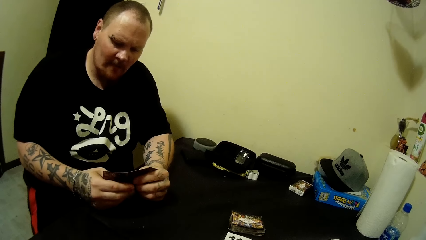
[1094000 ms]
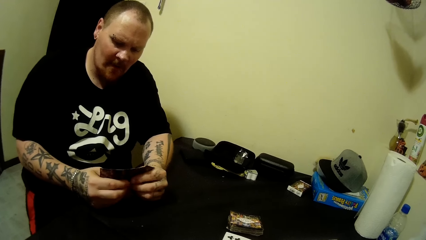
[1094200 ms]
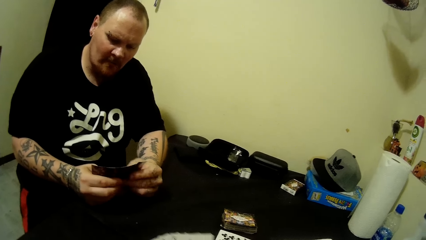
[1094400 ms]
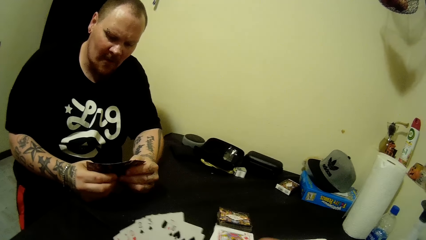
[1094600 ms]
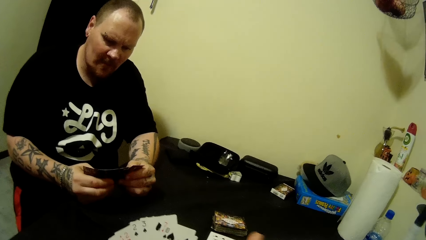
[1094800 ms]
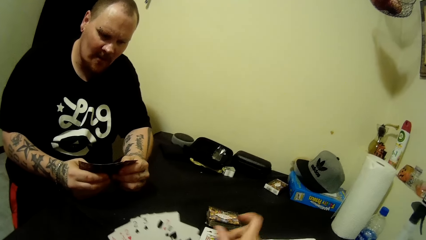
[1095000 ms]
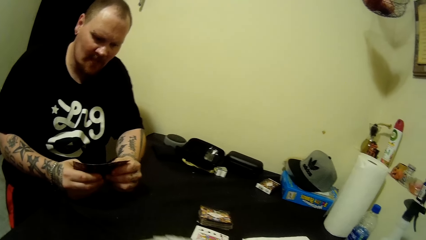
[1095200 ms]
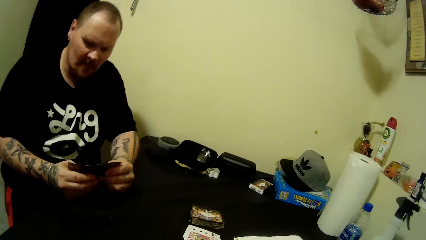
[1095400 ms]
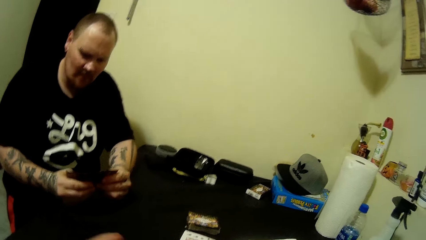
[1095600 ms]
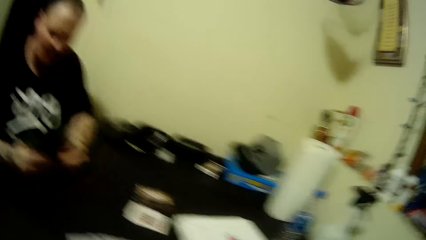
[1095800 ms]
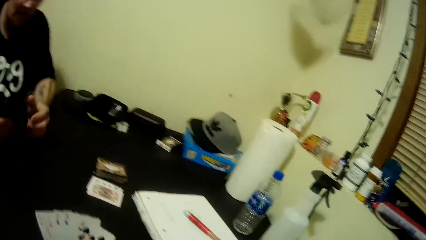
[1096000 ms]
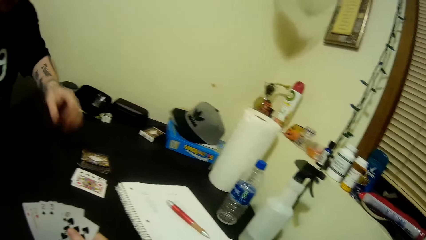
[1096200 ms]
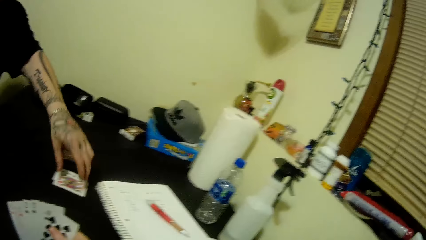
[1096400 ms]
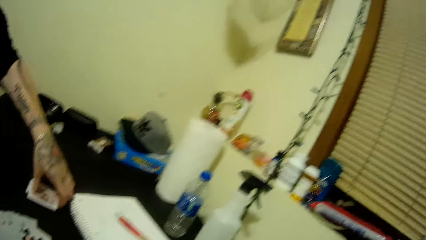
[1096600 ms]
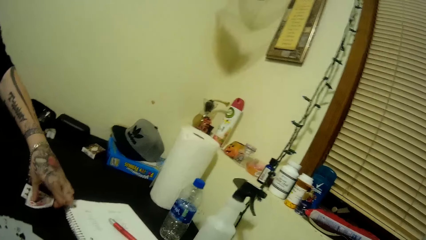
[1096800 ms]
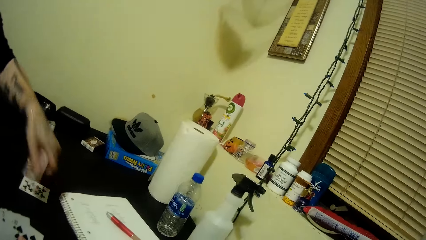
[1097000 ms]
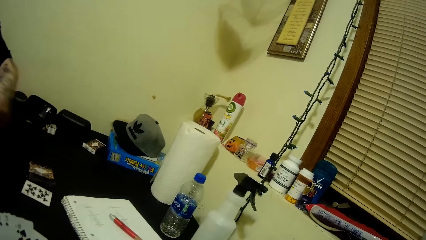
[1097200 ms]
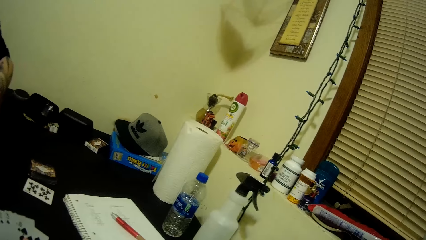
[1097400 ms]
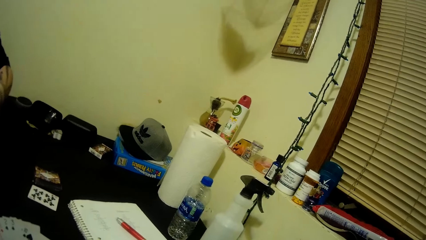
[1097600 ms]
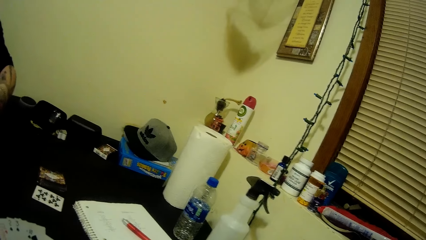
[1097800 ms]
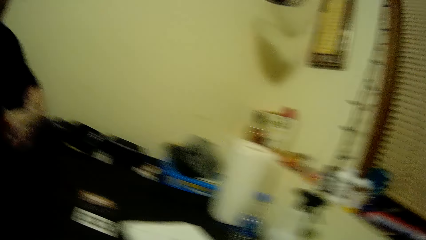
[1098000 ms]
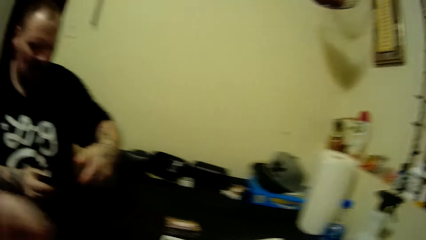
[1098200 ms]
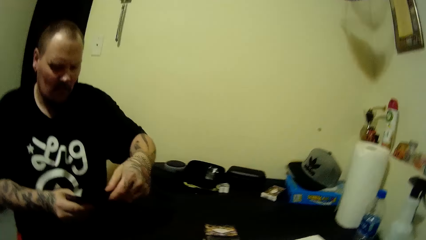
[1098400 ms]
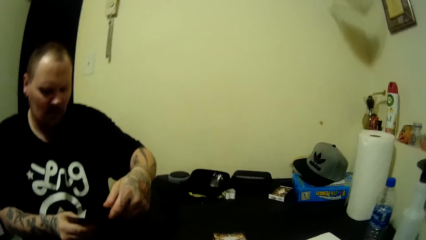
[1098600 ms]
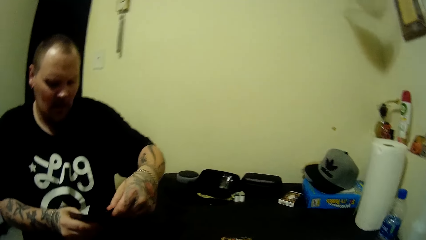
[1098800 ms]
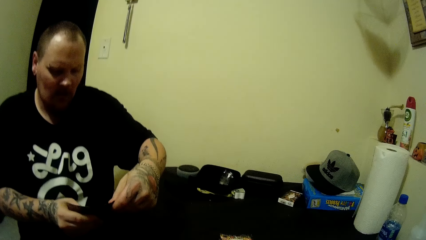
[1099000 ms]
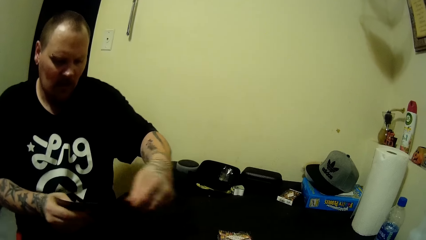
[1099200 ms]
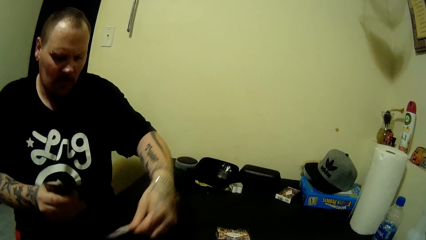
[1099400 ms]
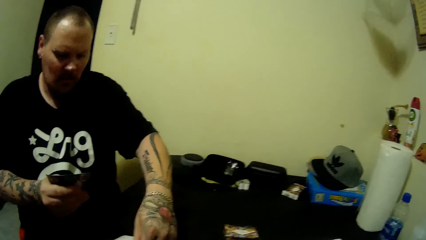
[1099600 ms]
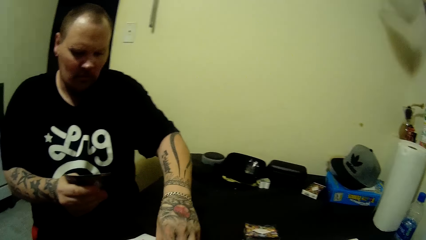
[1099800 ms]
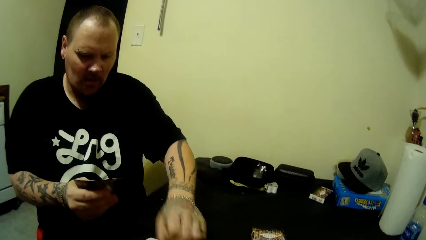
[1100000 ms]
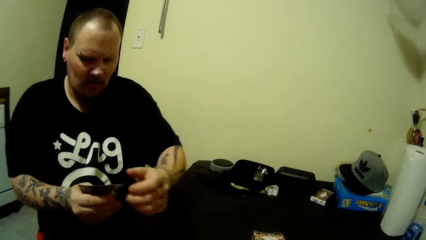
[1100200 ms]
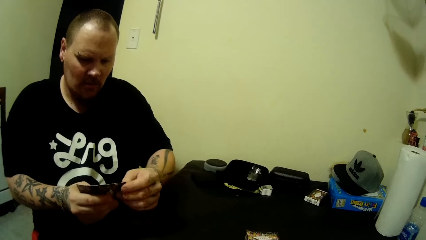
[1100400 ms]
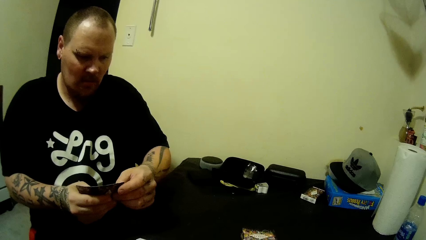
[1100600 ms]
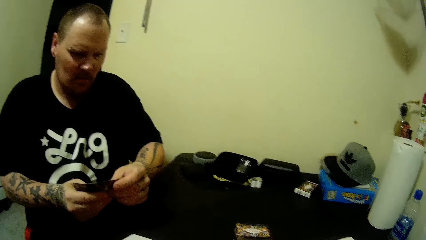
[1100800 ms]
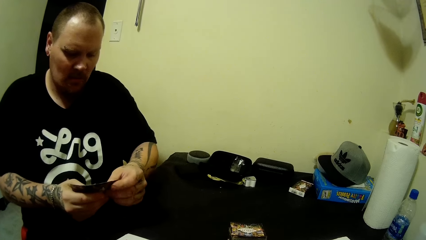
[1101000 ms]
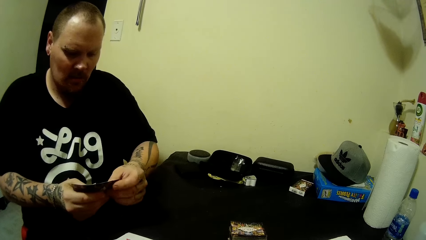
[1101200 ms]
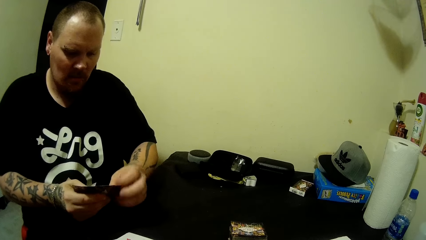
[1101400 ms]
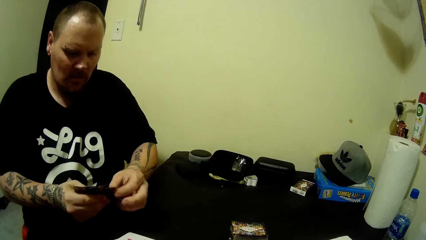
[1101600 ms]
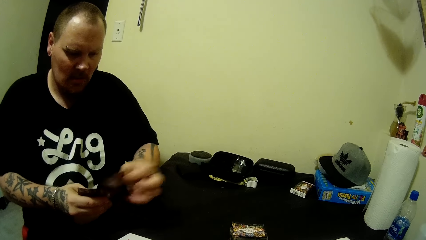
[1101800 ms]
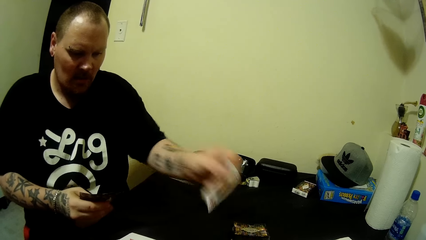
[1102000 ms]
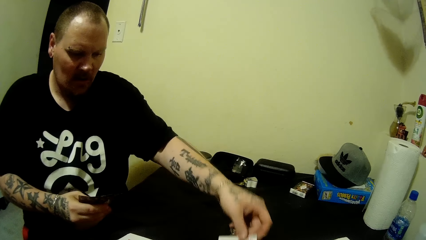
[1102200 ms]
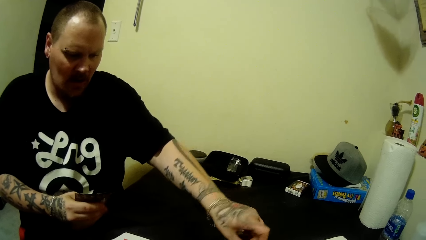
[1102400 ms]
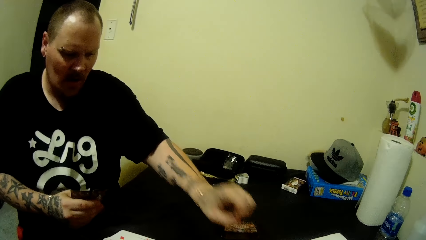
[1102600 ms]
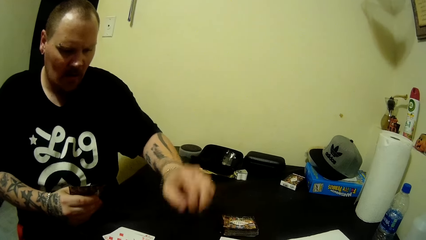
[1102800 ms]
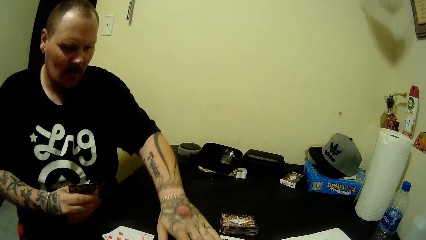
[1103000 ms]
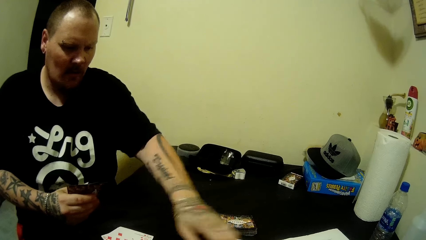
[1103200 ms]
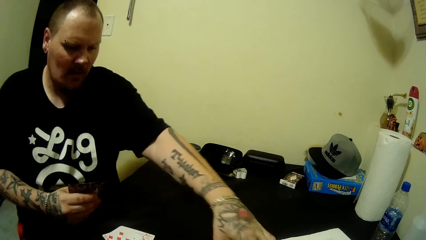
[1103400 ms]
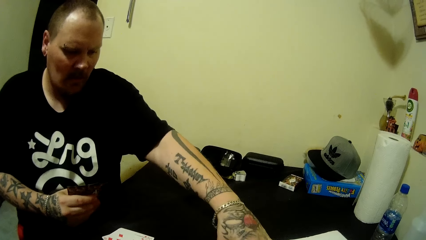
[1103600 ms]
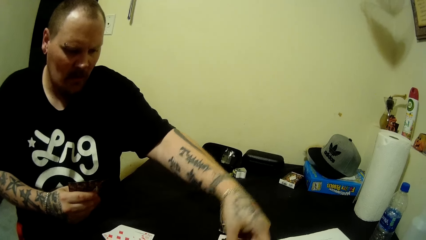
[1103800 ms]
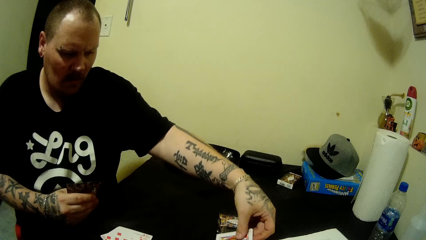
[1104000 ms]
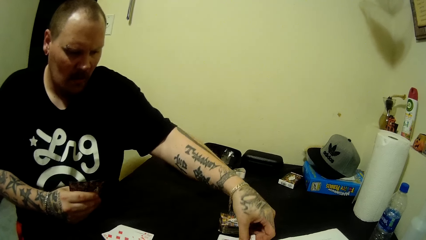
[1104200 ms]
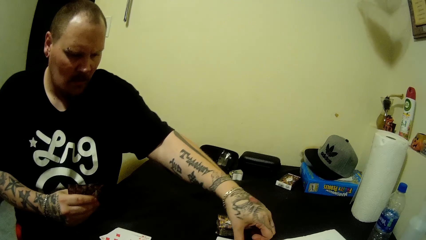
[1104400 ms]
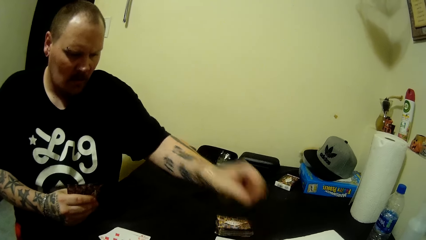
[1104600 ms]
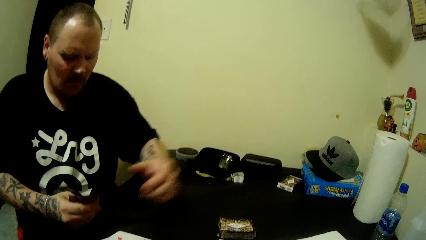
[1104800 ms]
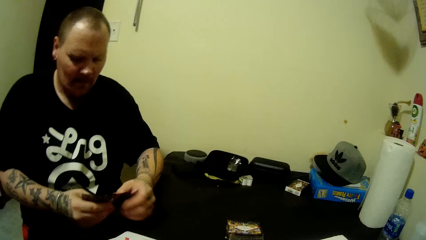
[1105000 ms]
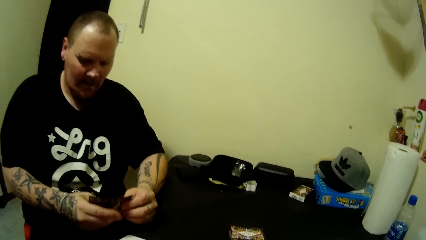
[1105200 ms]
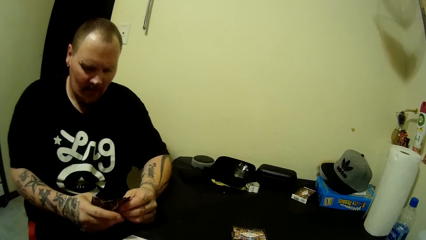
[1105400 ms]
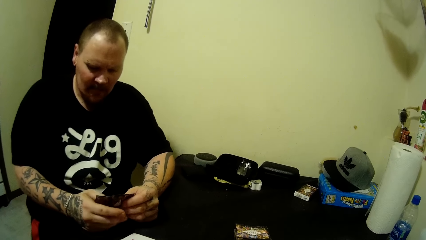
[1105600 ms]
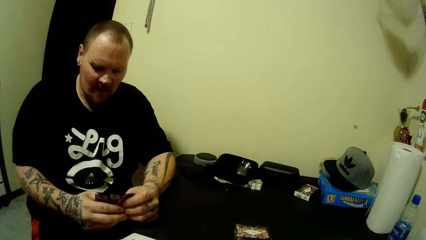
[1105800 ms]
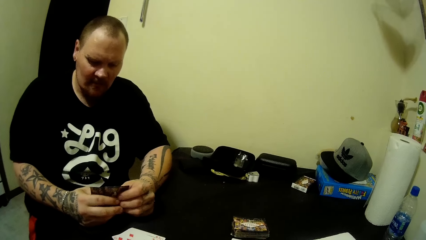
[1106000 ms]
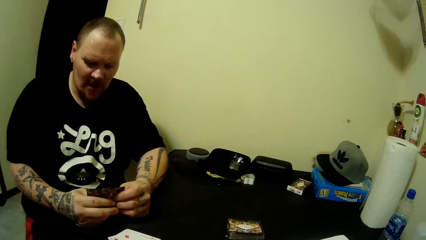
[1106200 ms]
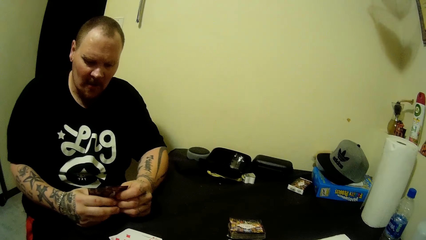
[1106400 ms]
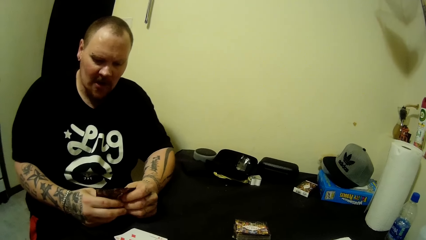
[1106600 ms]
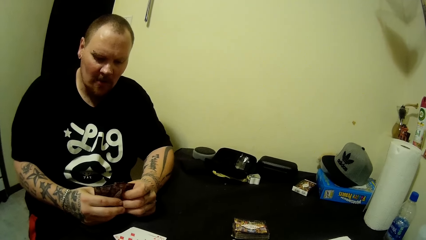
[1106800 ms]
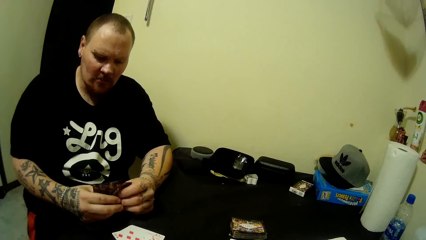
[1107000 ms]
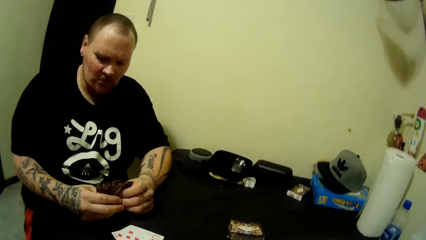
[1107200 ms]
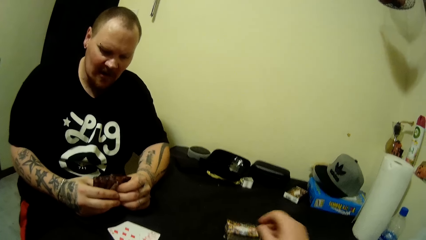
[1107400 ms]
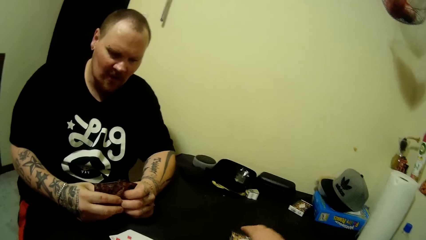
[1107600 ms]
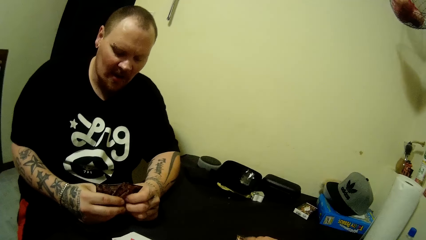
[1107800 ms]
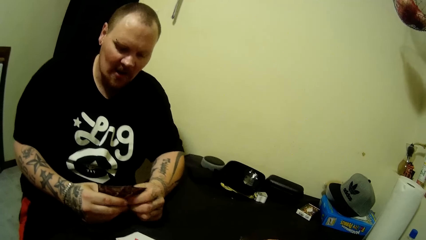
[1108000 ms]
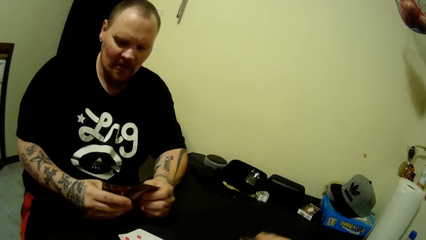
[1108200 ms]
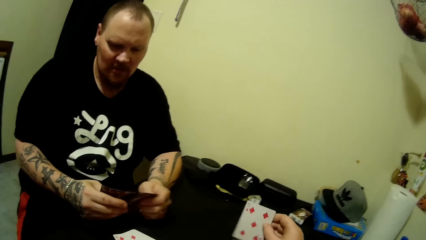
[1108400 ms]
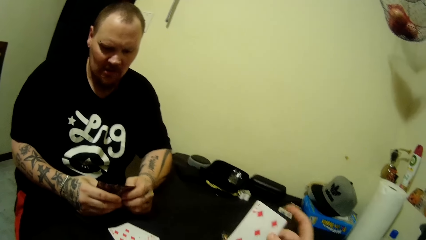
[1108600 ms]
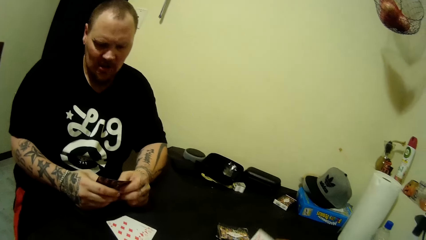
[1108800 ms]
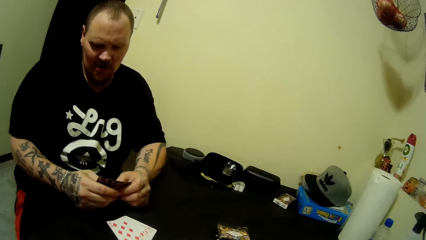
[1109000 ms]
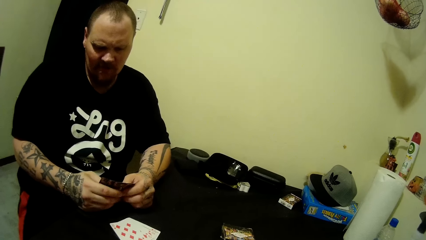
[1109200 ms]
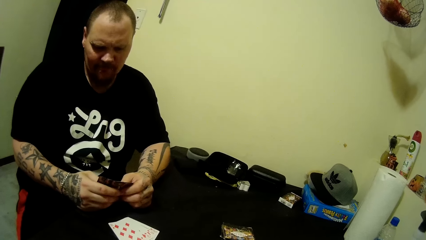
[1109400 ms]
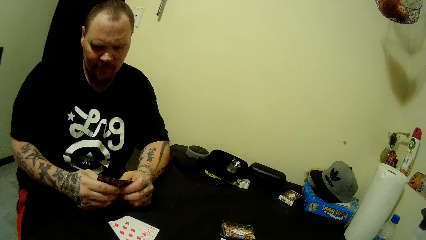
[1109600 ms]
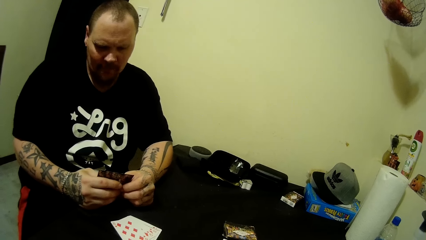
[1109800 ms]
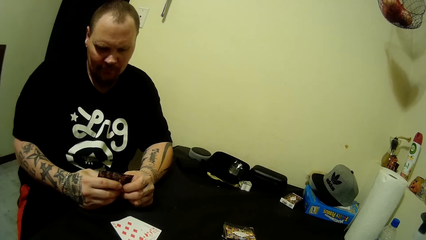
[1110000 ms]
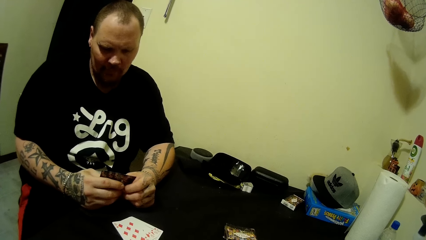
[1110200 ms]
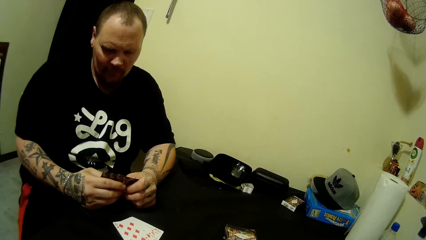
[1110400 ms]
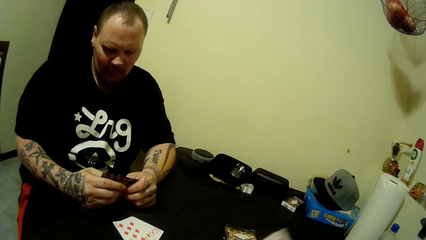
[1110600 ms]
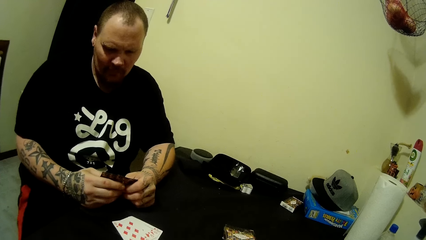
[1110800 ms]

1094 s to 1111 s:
The camera wearer puts a playing card on the table. She holds cards. A man moves a hand. The man picks a card on the table with his left hand. He picks a card. He drops a card on the table with his left hand. He holds cards. The camera wearer interacts with the man. The man picks cards. He drops a card on the table with his left hand. He adjusts the card on the table with his left hand. He holds the card. He rearranges the cards with both hands. He hums a song with his mouth. The camera wearer picks a card from the table with her right hand.
